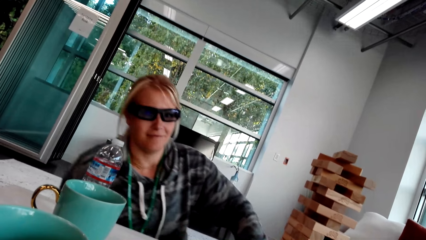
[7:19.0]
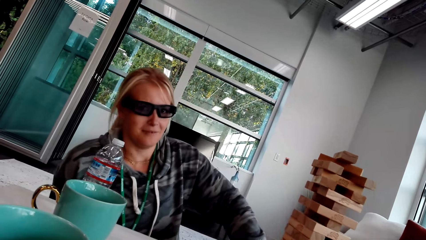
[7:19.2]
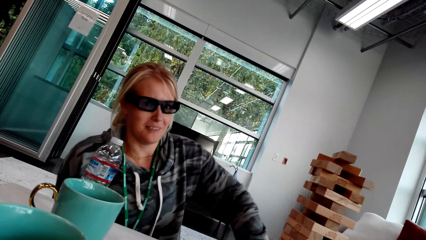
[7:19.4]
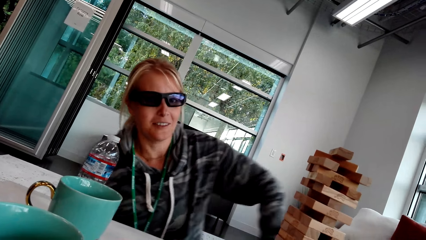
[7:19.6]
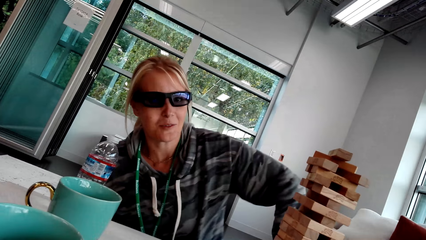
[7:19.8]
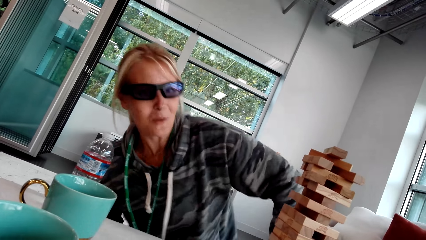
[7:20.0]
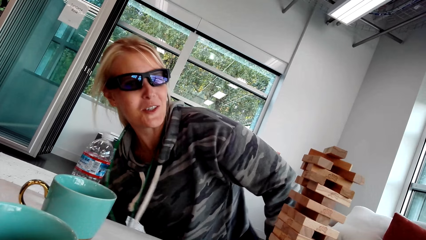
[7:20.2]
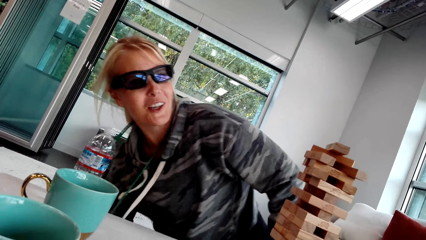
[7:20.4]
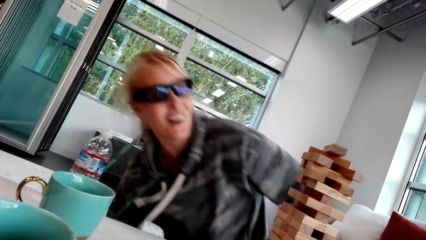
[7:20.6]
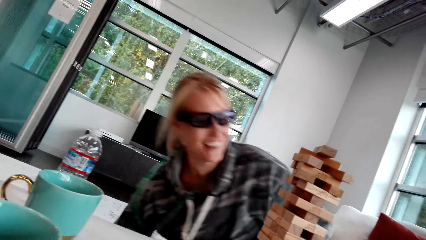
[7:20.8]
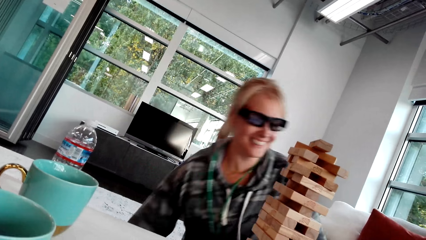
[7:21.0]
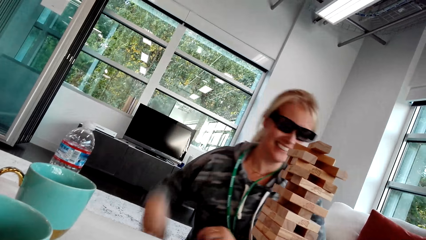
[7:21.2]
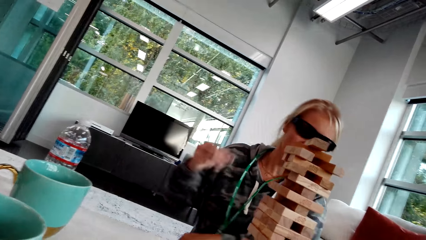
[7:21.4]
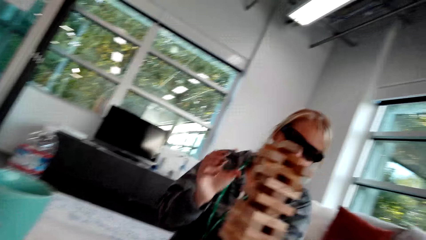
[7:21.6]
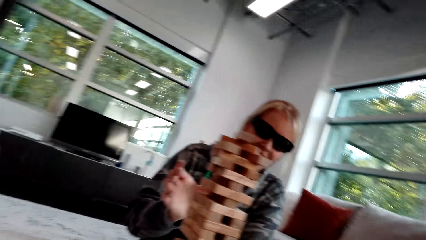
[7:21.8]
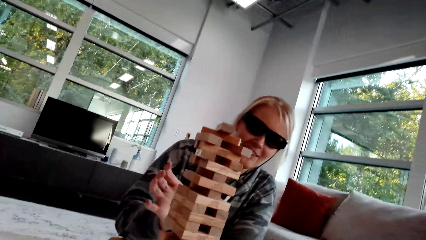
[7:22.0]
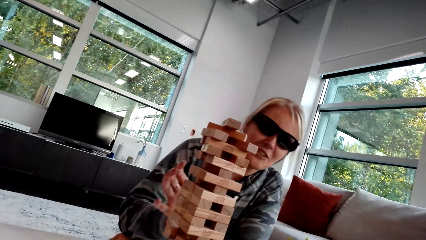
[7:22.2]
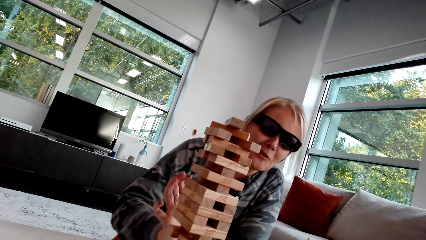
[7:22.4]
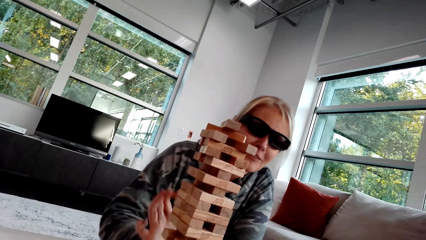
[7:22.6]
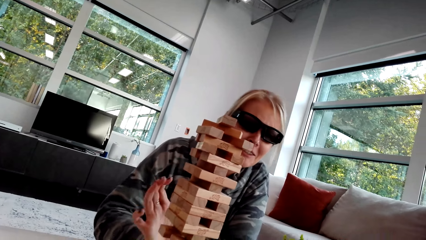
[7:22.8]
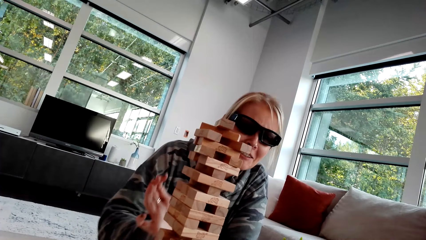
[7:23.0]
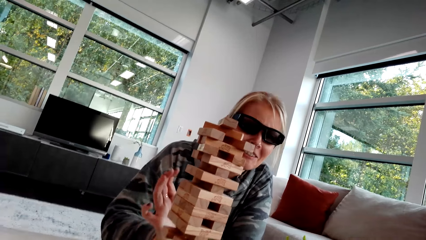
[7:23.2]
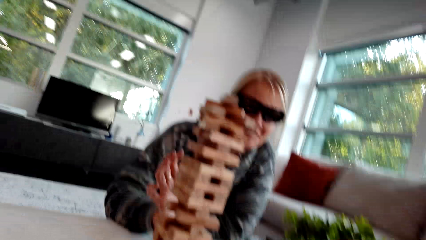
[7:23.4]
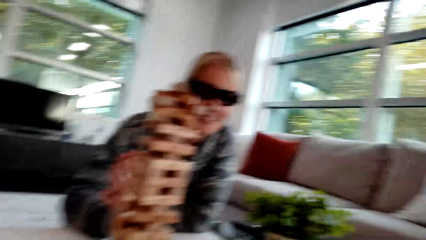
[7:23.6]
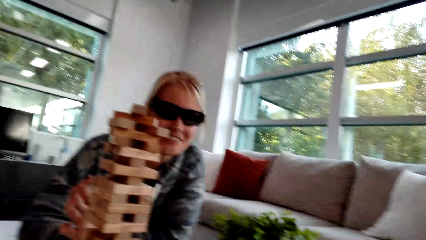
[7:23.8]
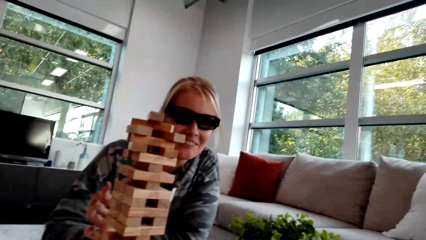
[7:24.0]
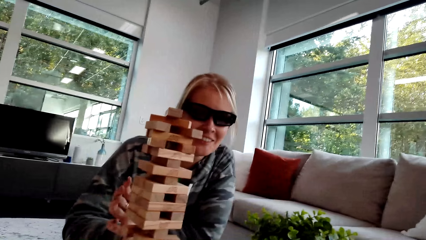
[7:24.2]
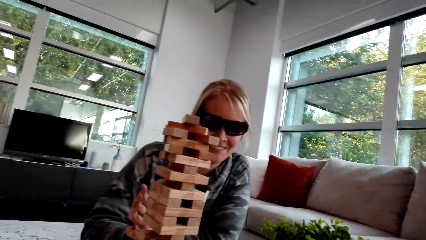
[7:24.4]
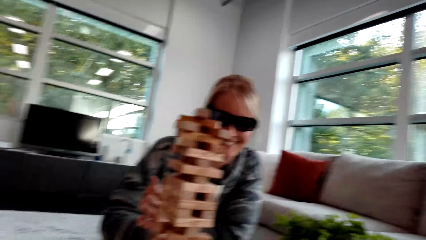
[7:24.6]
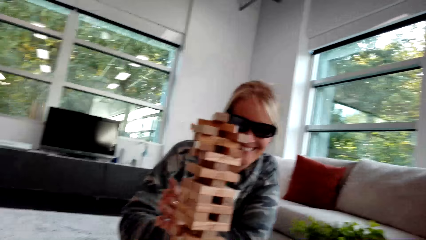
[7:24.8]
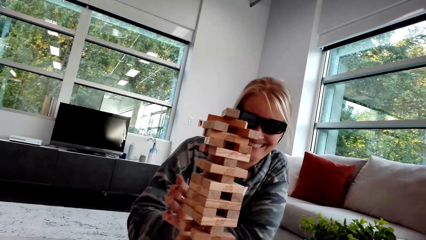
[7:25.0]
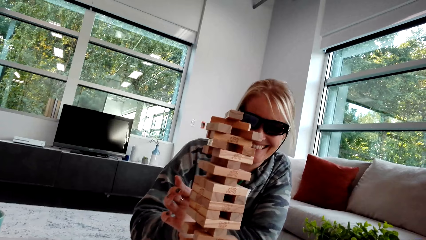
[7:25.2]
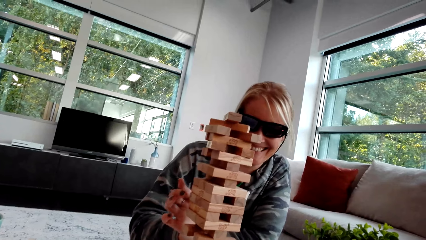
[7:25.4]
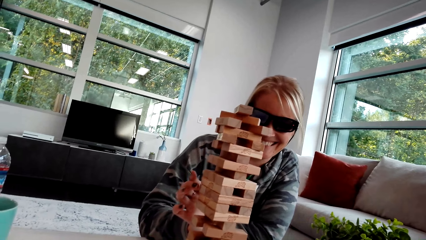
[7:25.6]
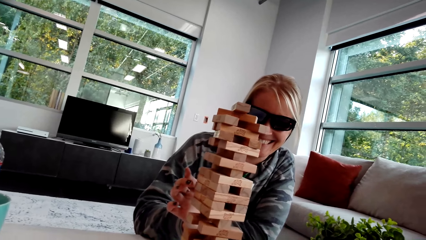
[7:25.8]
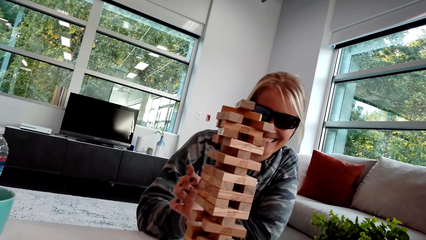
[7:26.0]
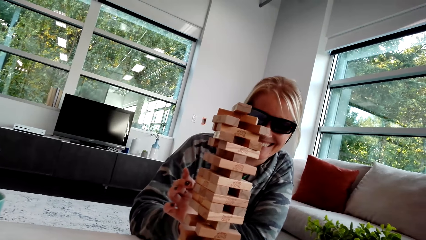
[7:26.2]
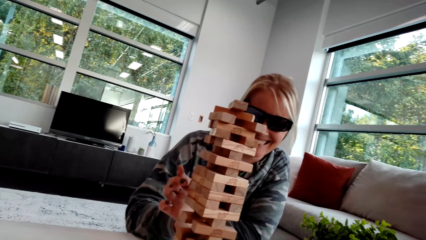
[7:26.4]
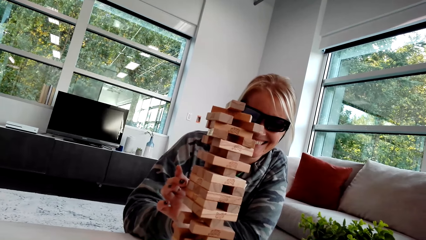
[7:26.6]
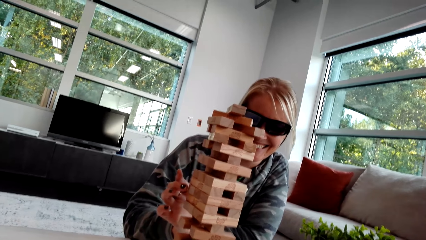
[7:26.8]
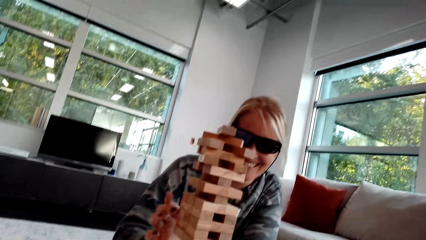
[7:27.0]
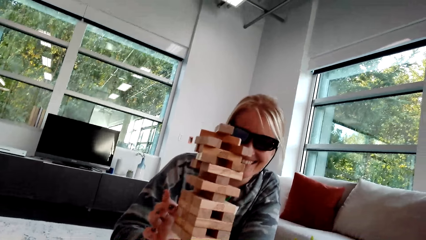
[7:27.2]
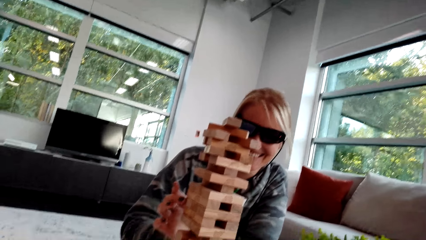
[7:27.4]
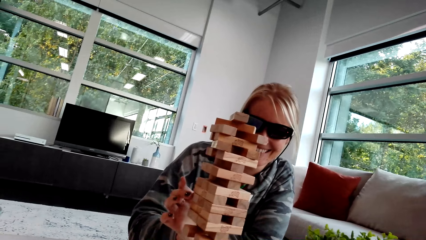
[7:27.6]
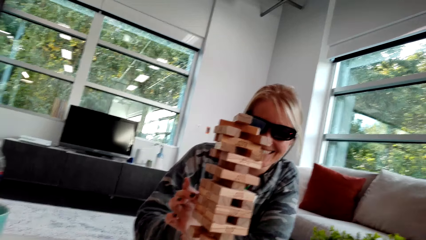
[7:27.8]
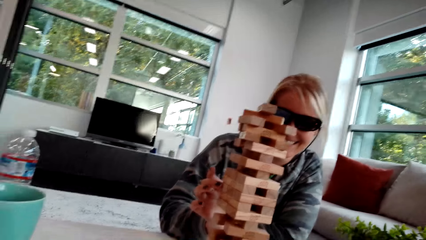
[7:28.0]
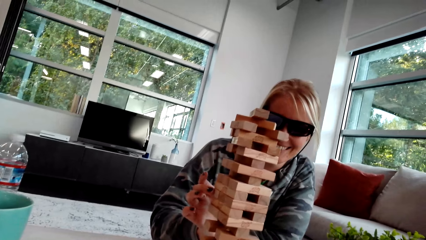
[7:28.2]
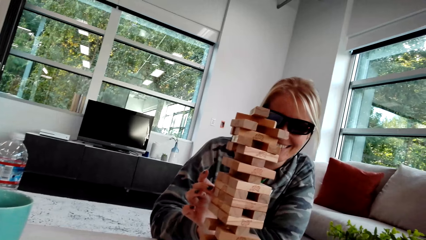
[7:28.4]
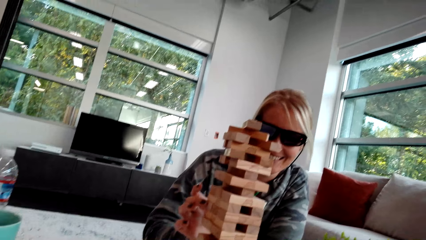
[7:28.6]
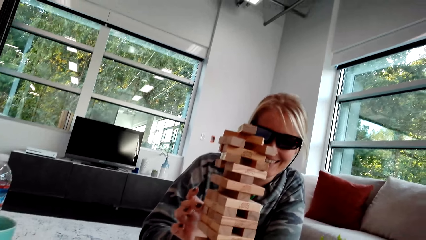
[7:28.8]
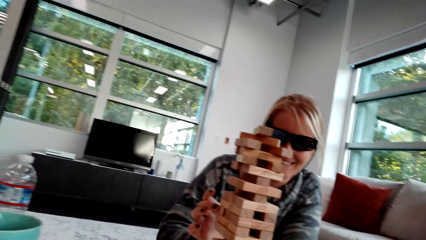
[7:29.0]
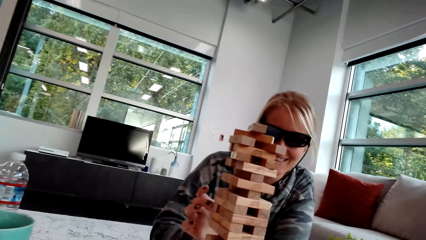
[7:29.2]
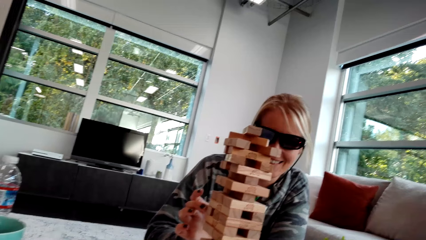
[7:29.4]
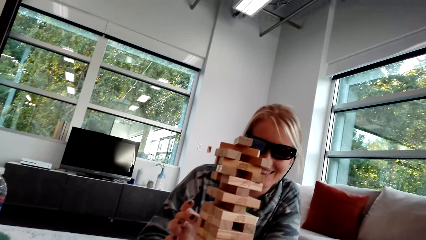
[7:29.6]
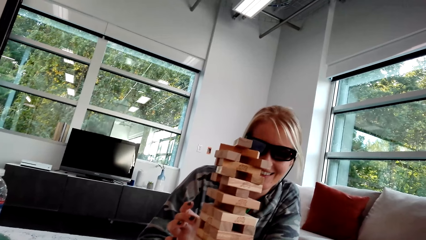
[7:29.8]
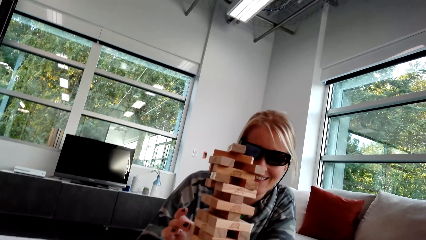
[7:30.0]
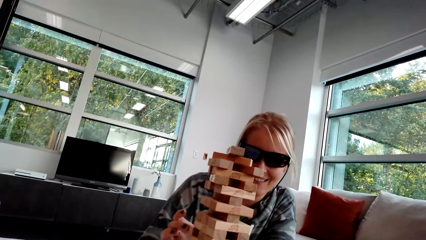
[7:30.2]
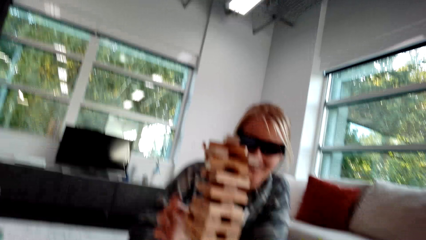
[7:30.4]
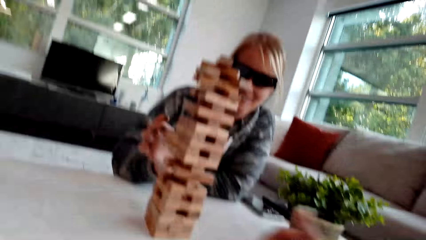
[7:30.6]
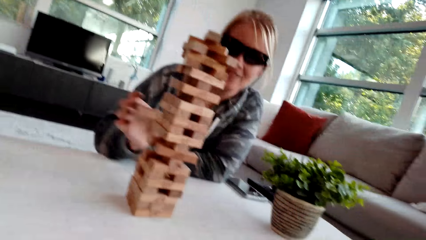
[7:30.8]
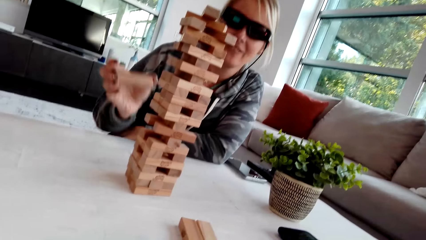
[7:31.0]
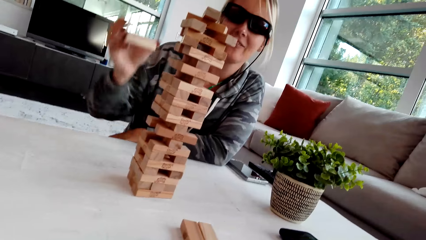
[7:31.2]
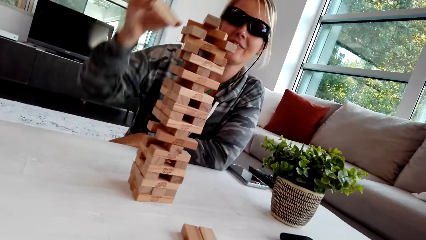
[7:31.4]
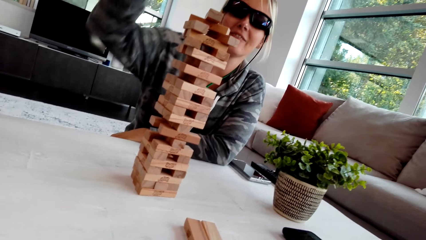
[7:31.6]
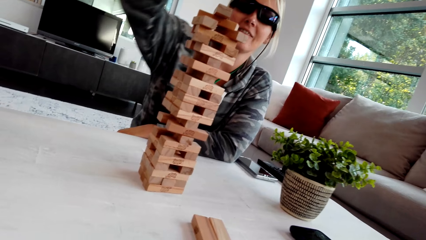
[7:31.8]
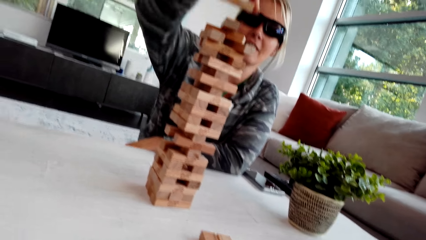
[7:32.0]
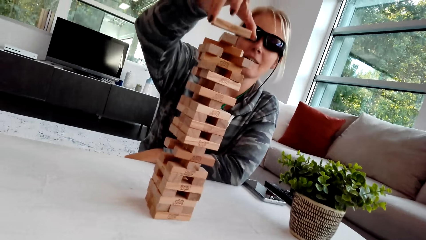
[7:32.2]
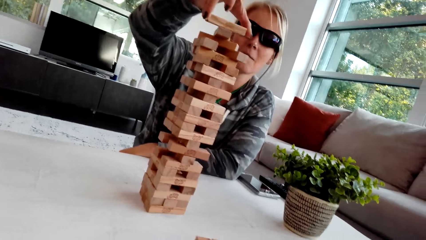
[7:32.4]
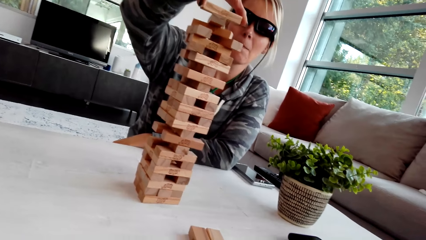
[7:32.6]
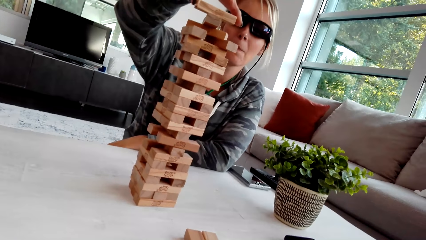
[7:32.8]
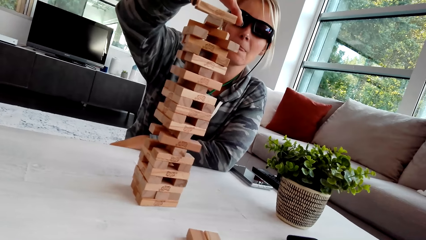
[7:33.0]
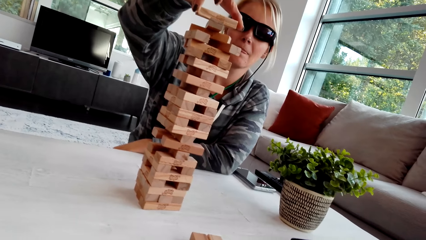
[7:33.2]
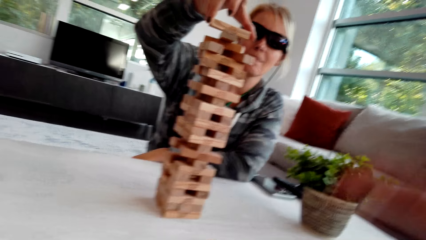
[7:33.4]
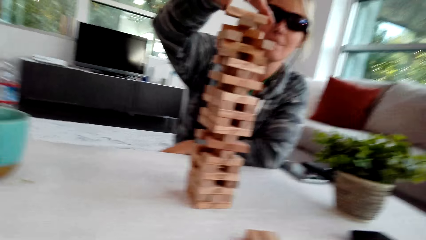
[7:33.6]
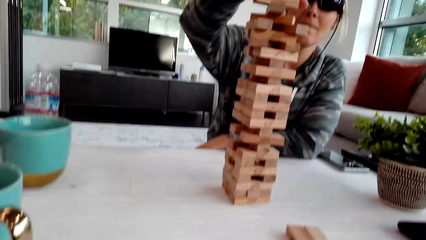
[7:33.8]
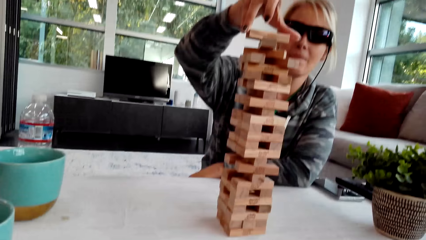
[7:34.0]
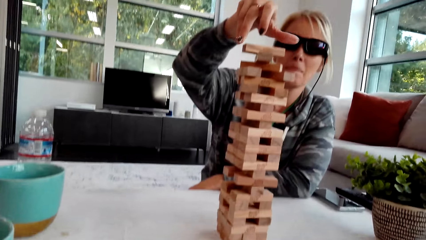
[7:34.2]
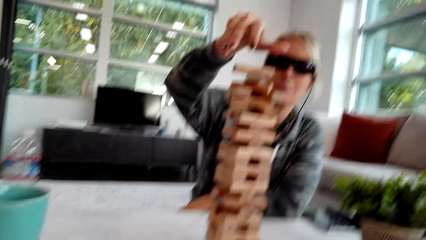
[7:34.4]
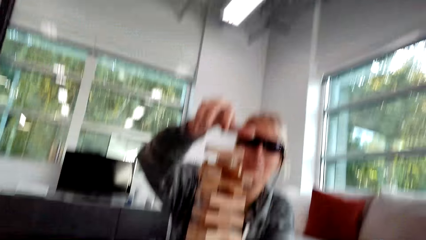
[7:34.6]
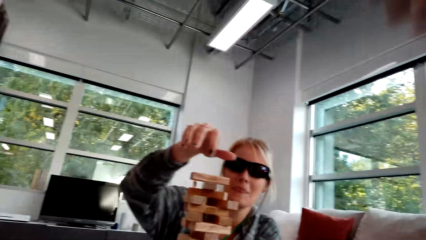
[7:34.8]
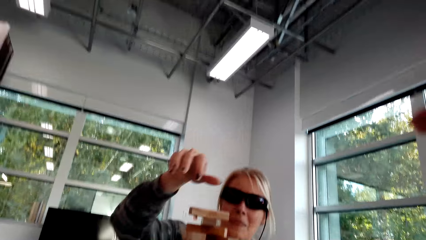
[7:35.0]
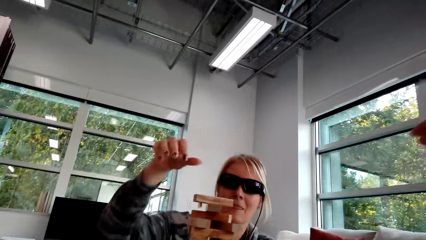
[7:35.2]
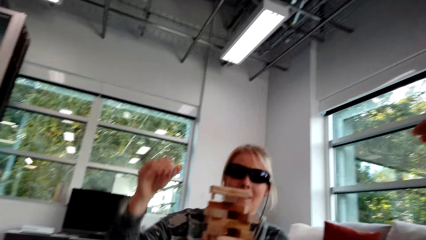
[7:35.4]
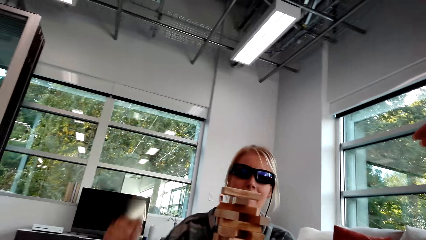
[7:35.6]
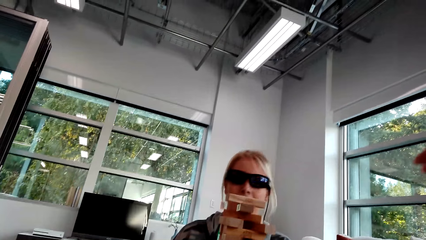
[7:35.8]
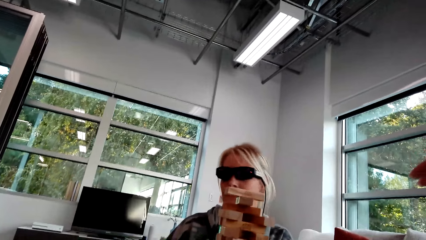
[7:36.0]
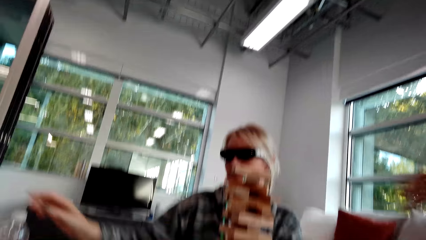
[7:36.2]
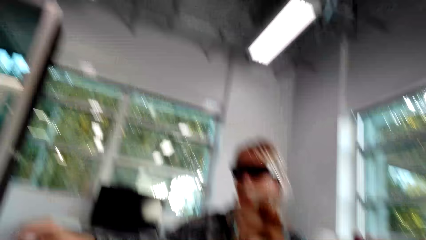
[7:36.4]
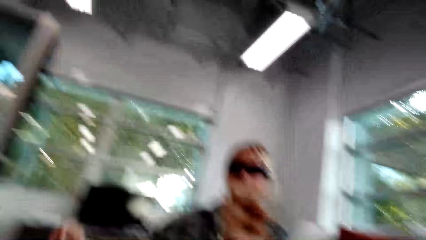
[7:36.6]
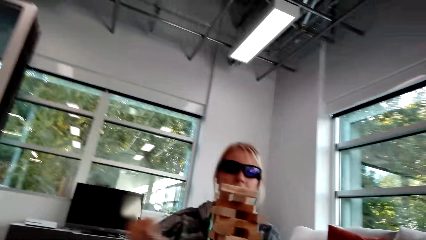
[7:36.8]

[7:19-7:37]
A woman moves on the chair. The woman picks up the wood. The woman touches the blocks. The woman places a block on other blocks. The woman drops the wood. The camera wearer moves the hand.
